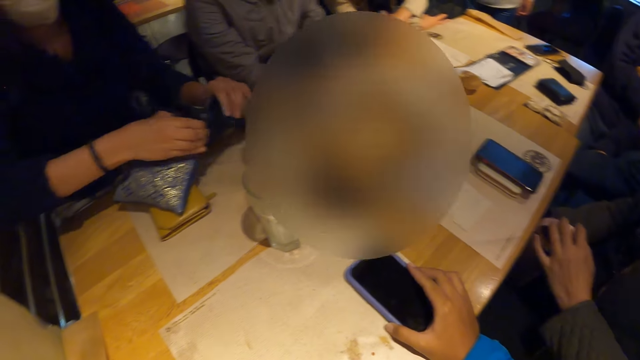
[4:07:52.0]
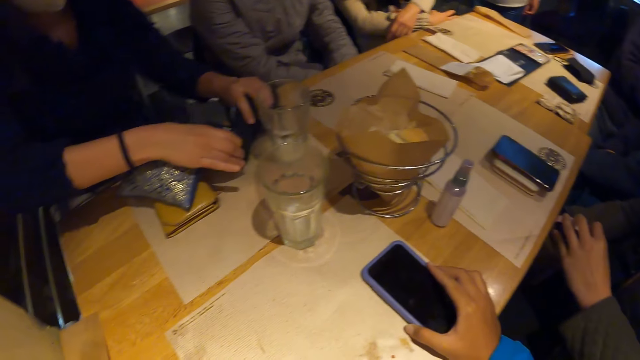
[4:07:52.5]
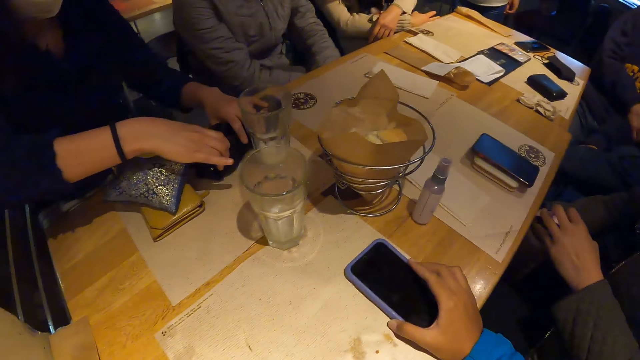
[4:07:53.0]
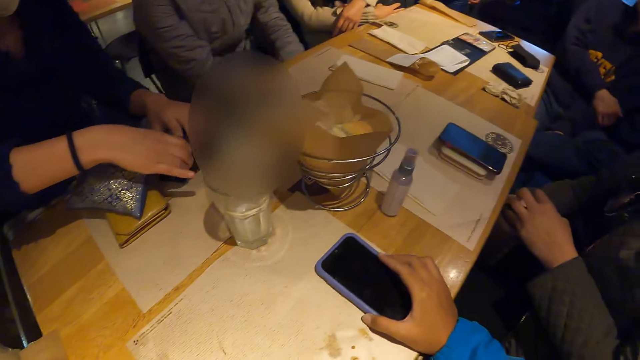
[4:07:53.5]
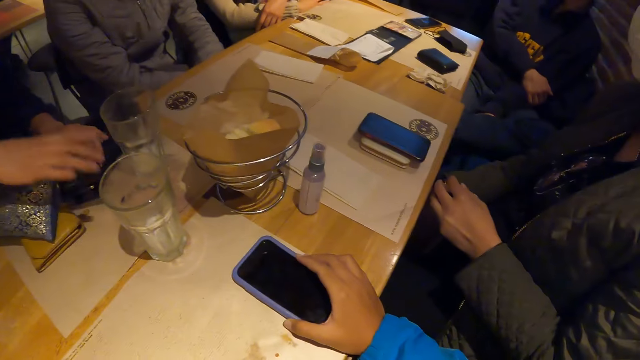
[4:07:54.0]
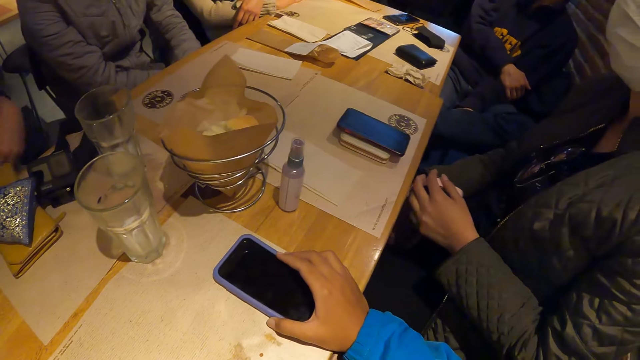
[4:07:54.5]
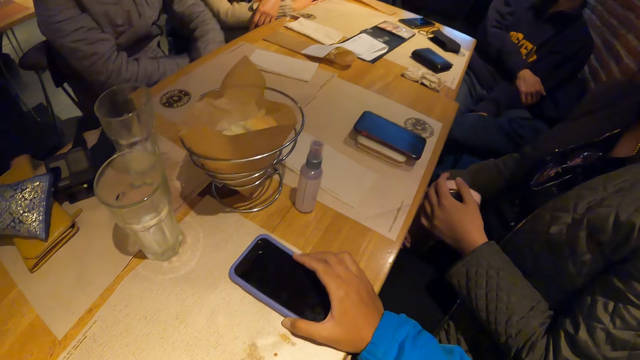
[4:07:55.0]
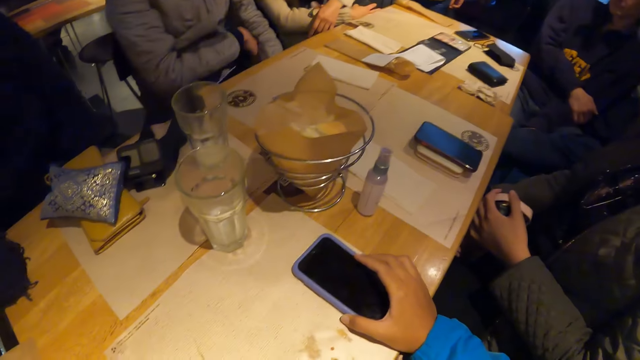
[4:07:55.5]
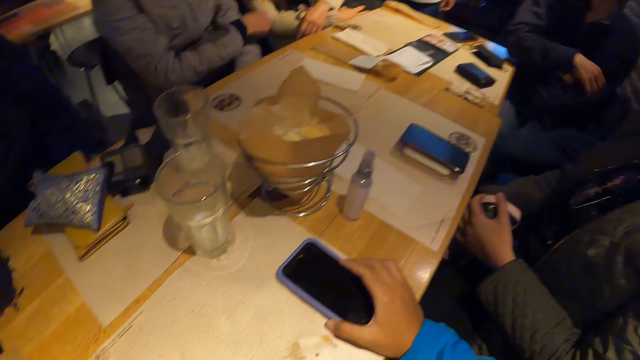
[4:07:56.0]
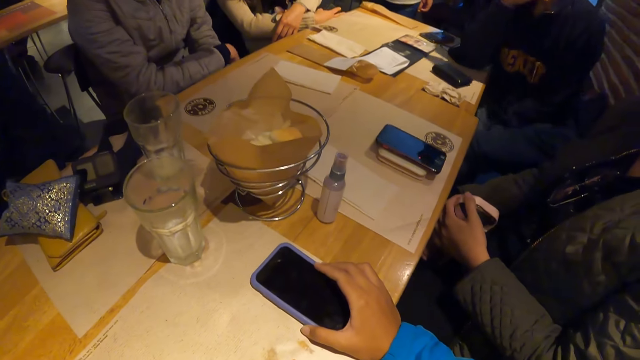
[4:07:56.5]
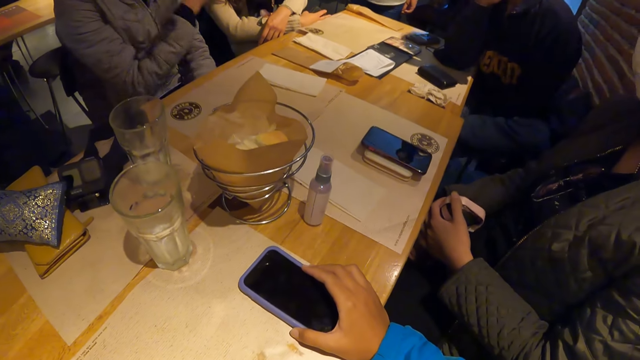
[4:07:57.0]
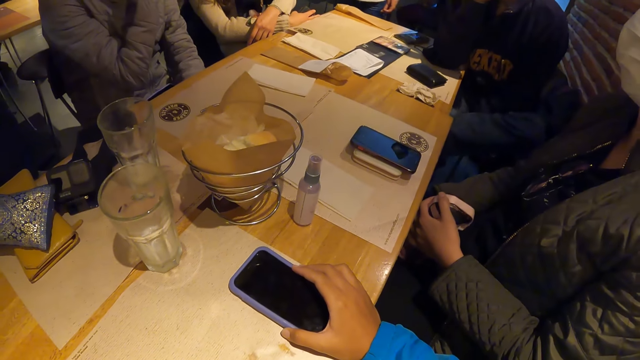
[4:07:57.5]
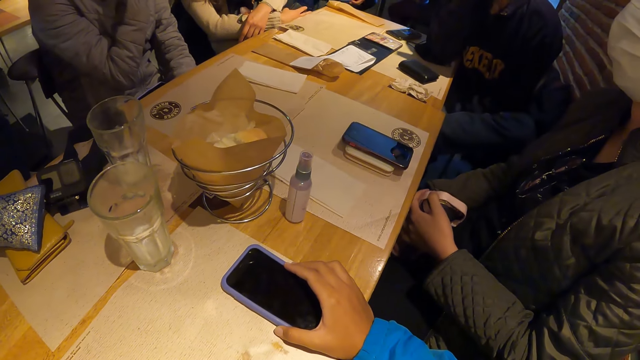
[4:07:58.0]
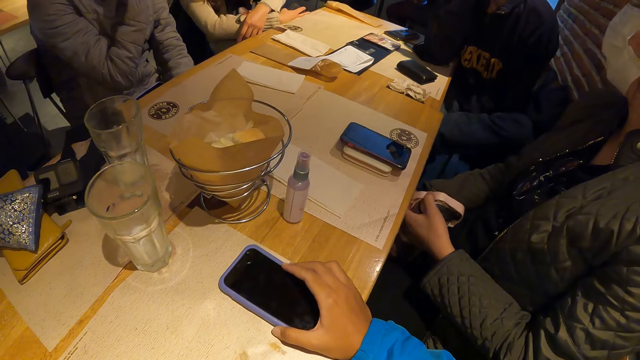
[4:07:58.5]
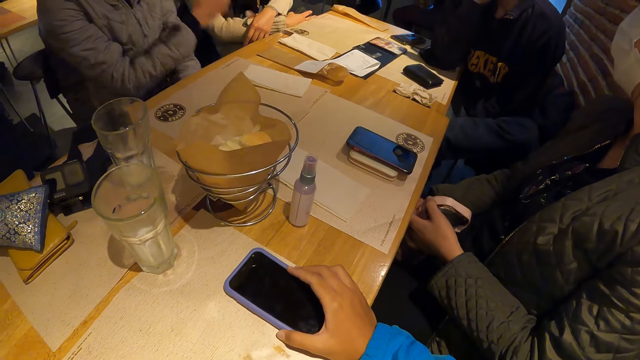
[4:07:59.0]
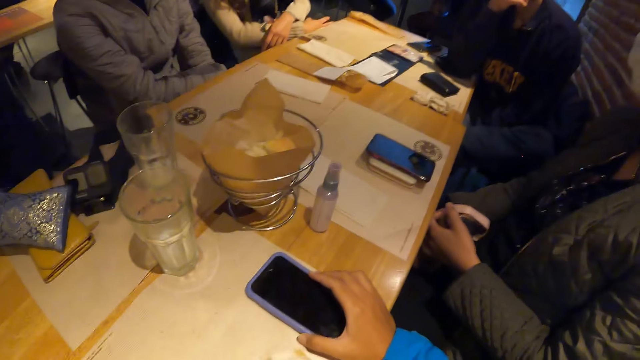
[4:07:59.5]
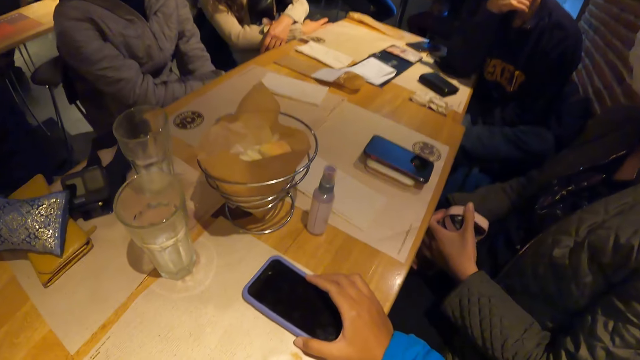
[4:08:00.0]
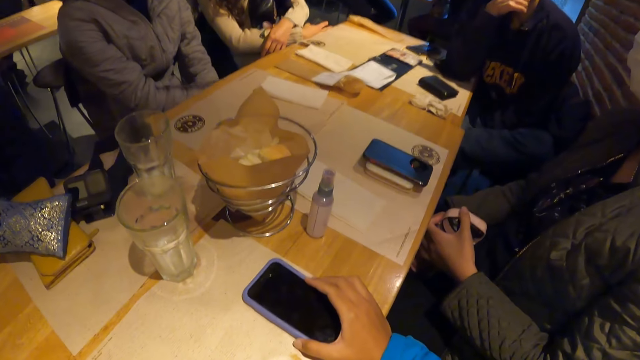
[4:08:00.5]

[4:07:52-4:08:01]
The woman puts the head camera on the table. Another woman holds a water bottle. A man leans on the table with the right hand. A third woman moves the right hand. The man places his right elbow on the table. Another man lifts his right hand upwards.

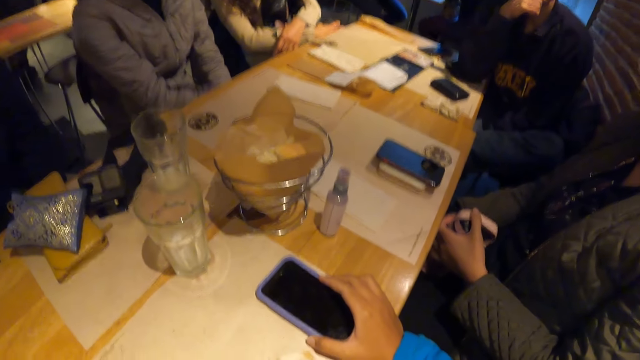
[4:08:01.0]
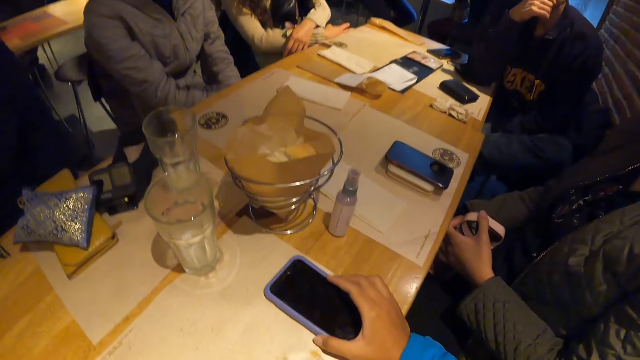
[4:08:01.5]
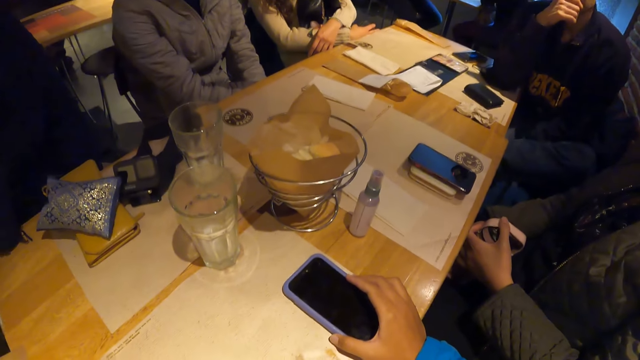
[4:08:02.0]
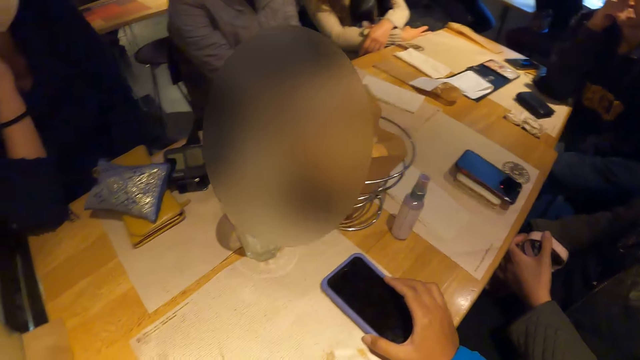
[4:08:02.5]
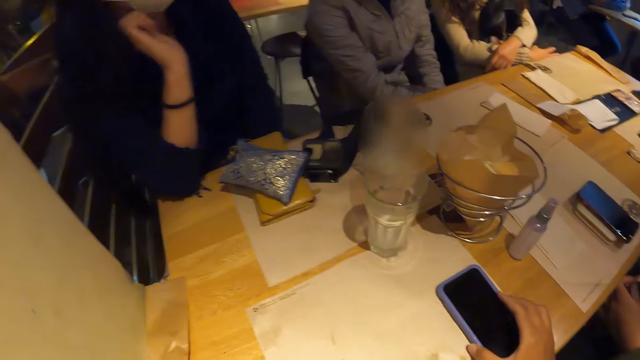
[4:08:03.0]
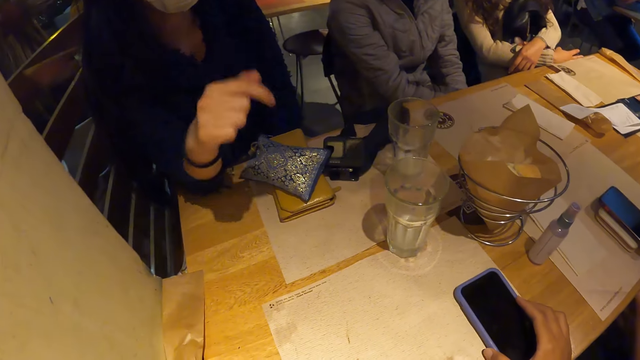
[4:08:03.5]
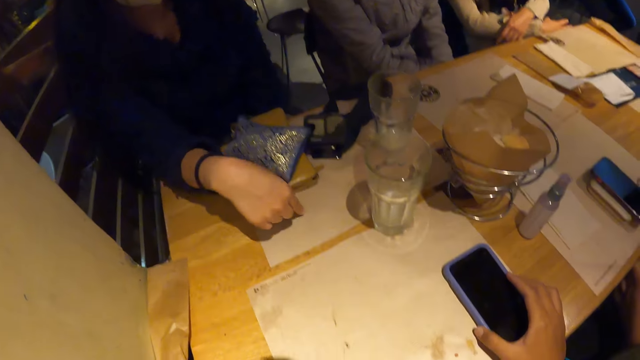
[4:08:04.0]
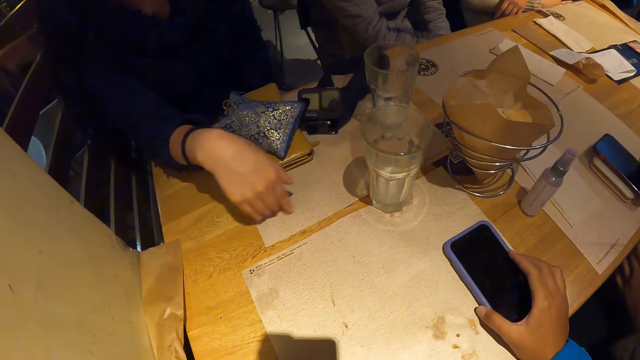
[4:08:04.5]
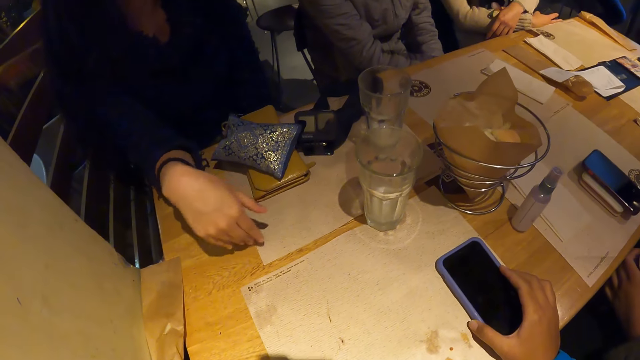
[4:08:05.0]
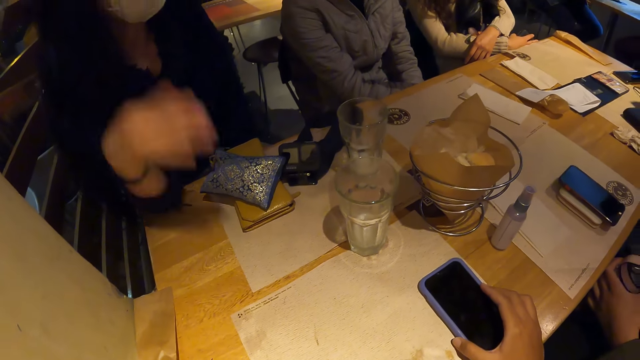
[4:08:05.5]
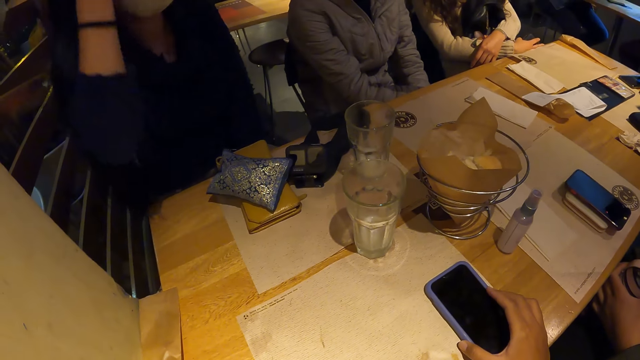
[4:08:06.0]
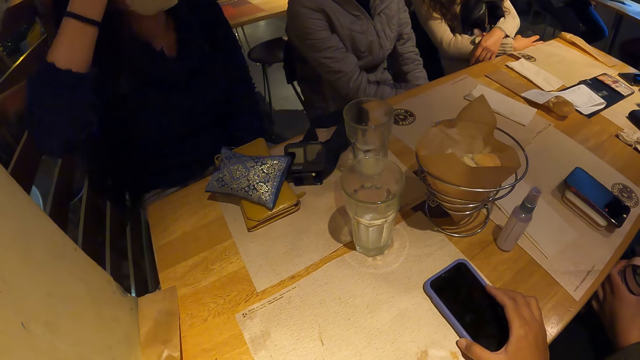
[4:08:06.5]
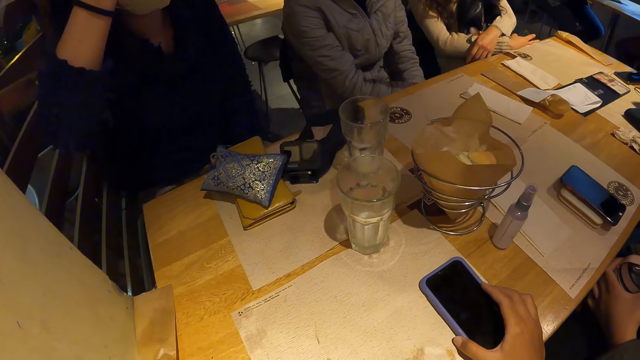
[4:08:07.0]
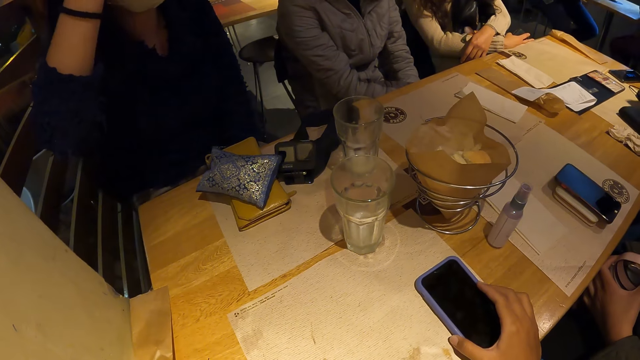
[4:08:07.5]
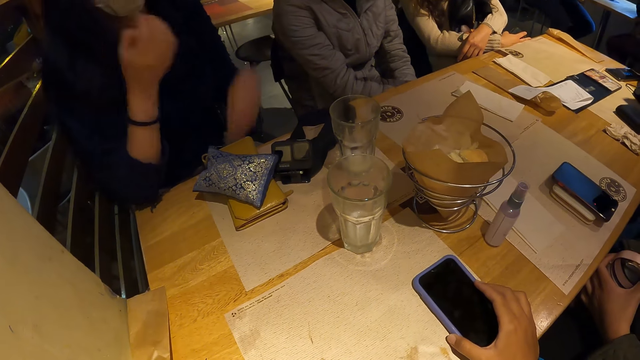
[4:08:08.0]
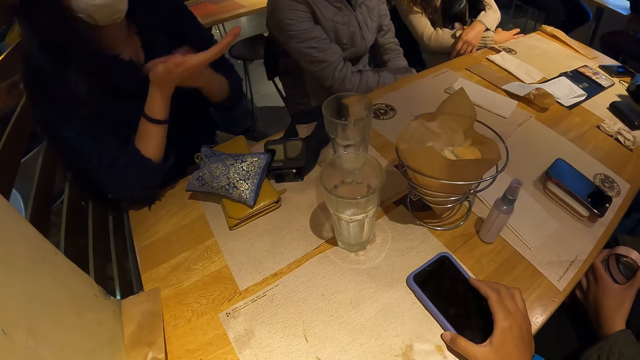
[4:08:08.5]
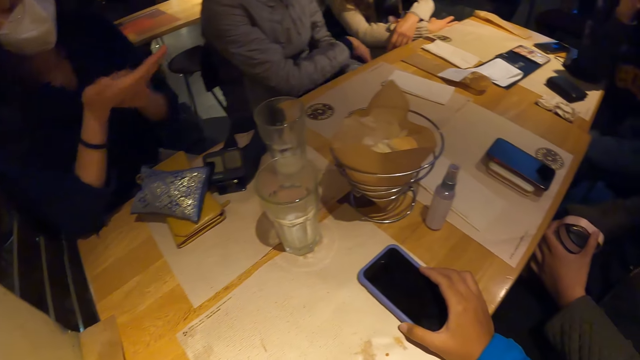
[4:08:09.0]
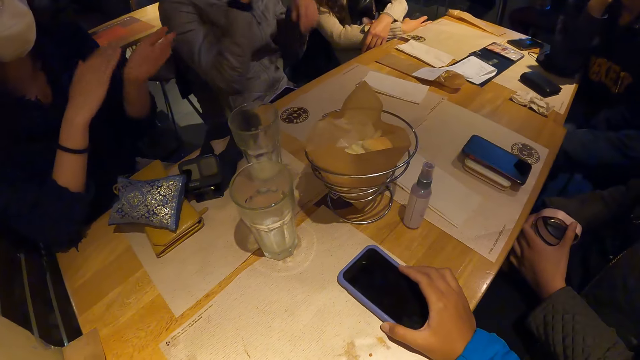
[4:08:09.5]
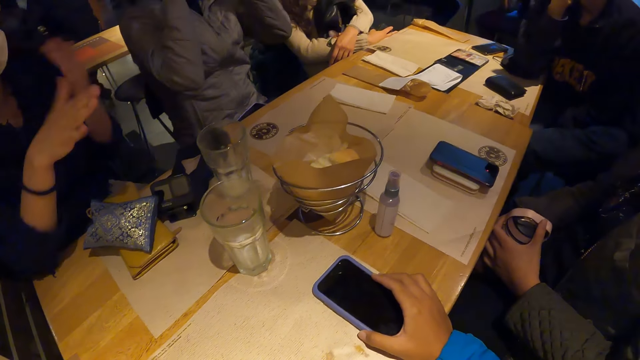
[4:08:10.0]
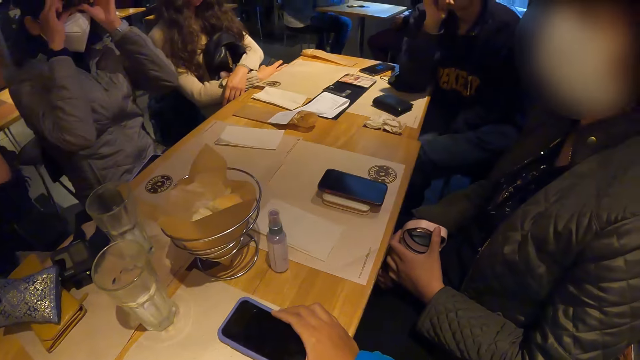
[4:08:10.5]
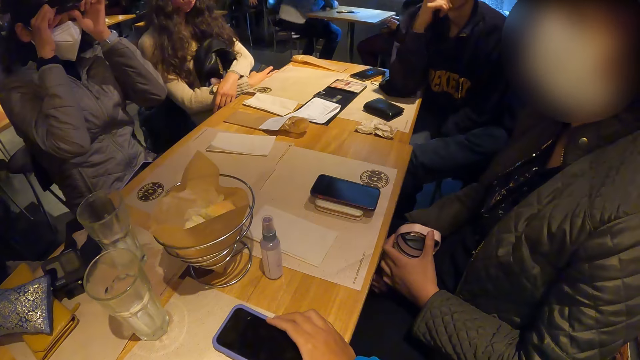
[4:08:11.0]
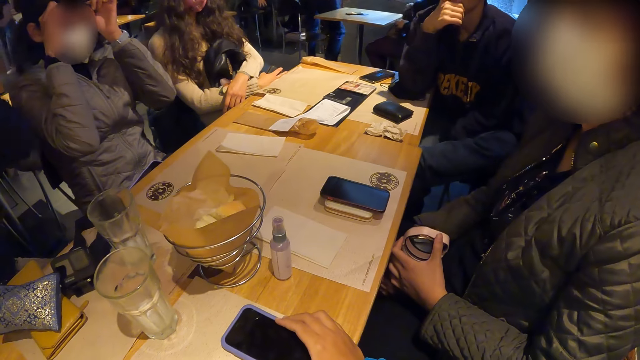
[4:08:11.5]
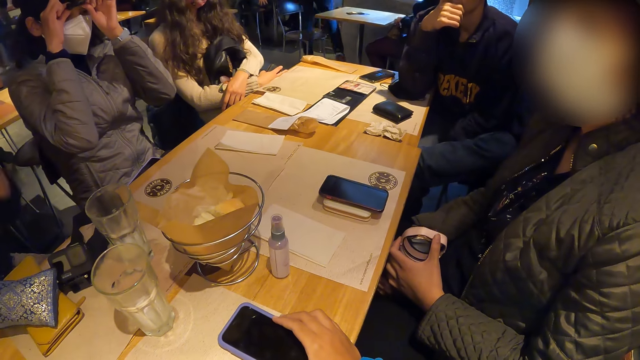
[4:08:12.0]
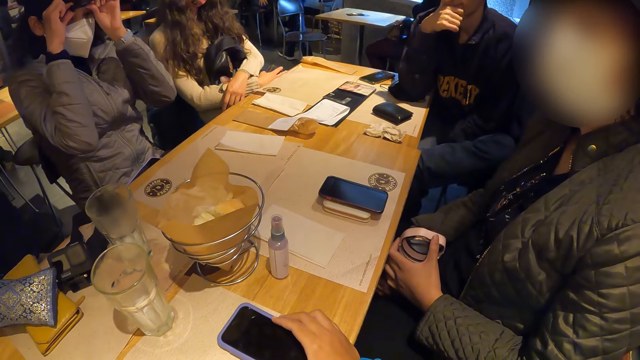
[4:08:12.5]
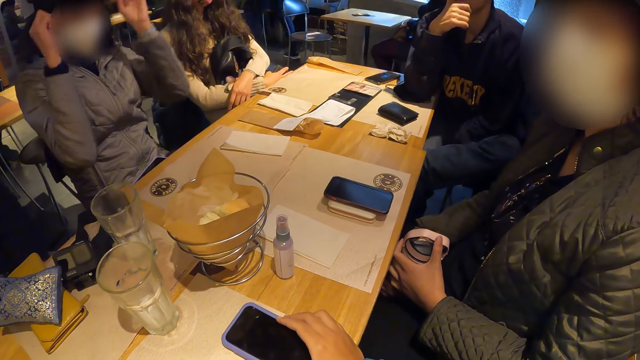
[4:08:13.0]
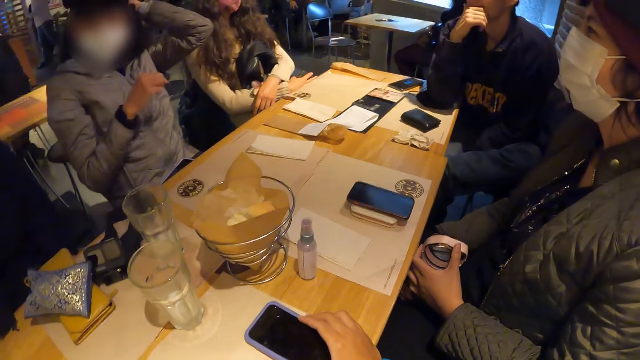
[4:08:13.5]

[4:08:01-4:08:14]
A woman holds a bottle with both hands. Another woman gesticulates with the right hand. The second woman touches the table with her right hand, touches her hair with her right hand, gesticulates with both hands, and rubs her palm with her left hand. A third woman moves her hands and adjusts the hat.
